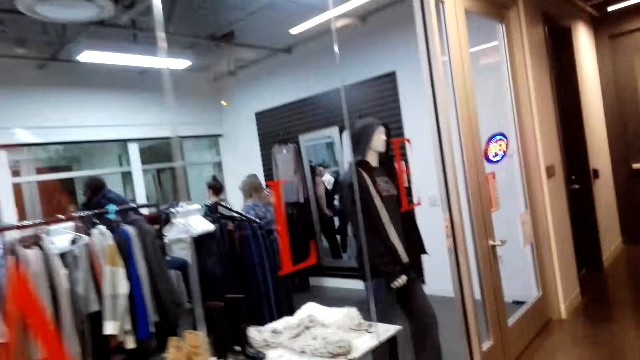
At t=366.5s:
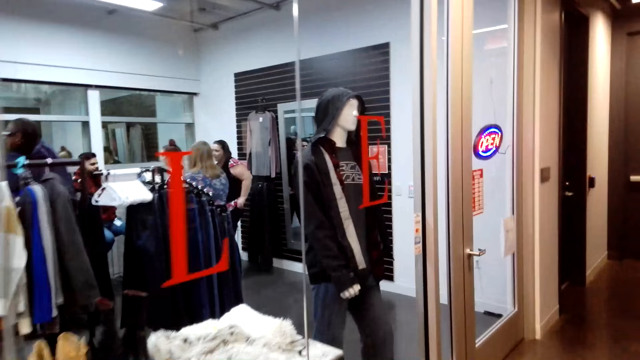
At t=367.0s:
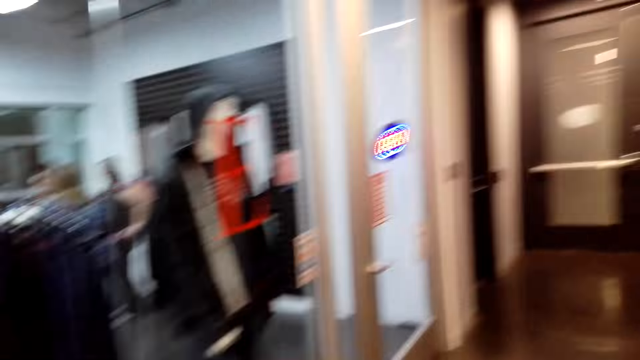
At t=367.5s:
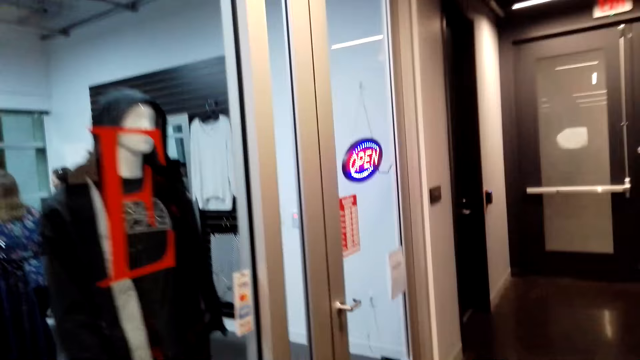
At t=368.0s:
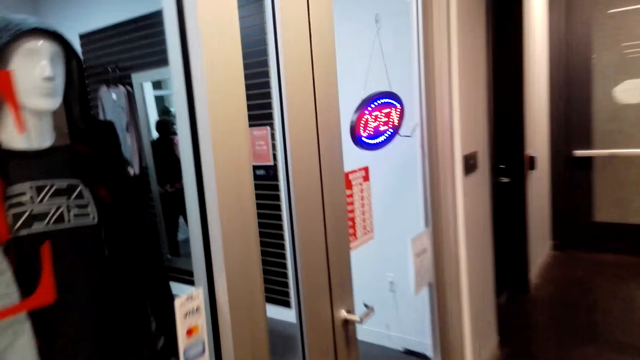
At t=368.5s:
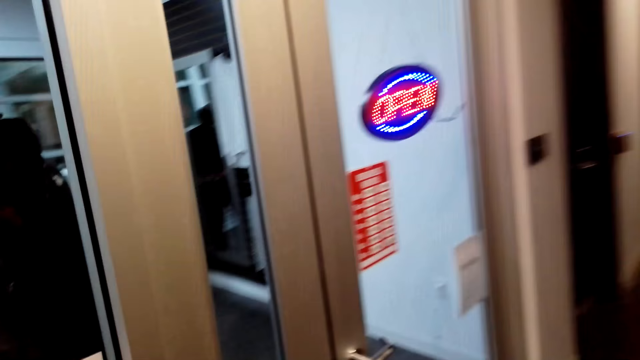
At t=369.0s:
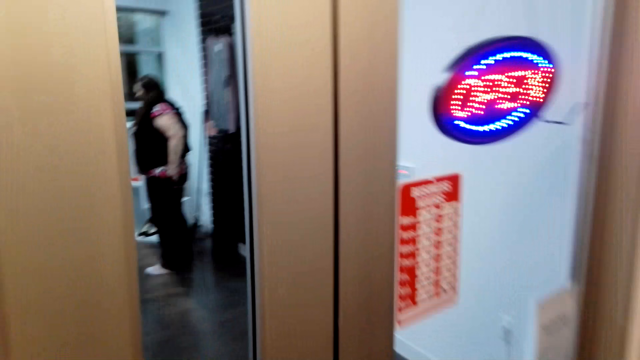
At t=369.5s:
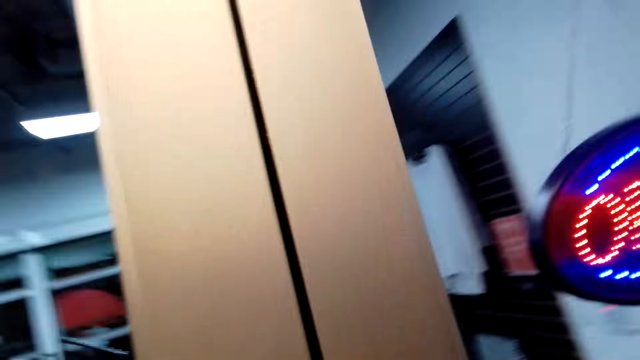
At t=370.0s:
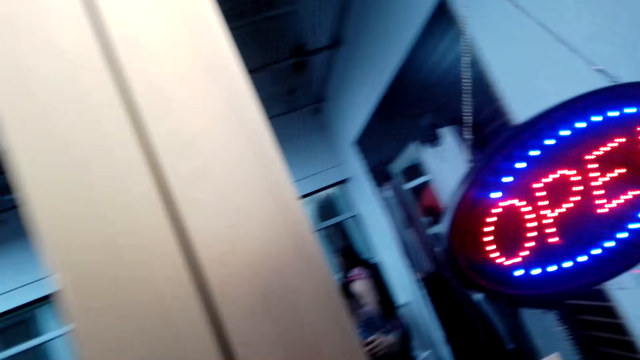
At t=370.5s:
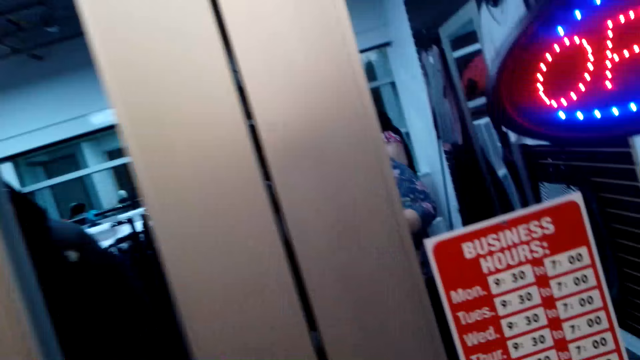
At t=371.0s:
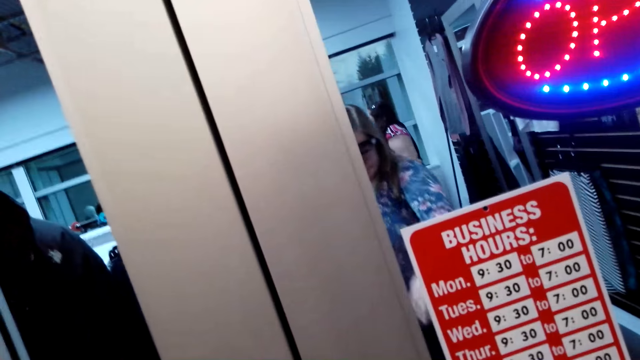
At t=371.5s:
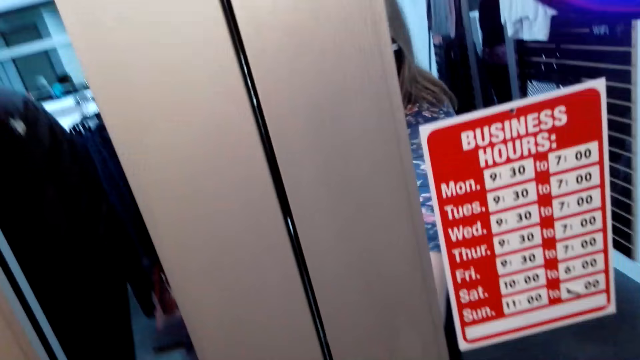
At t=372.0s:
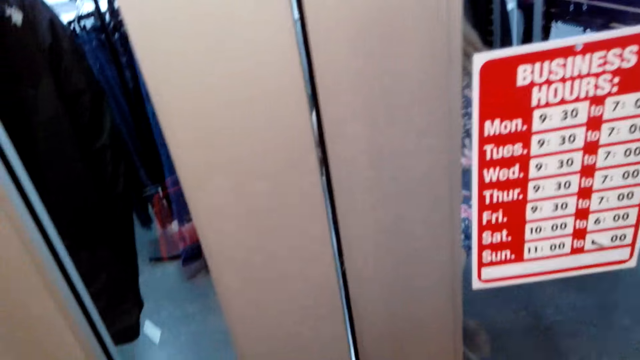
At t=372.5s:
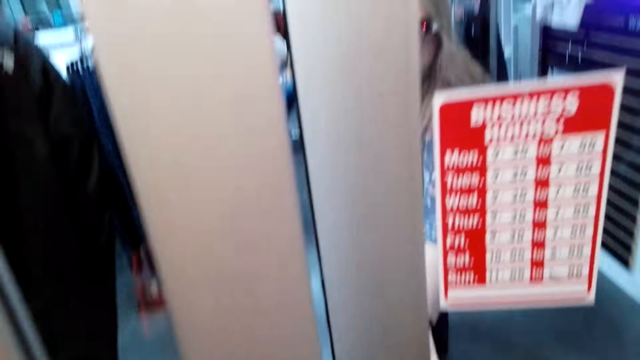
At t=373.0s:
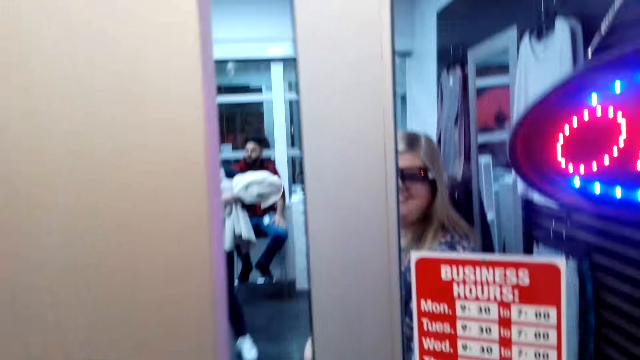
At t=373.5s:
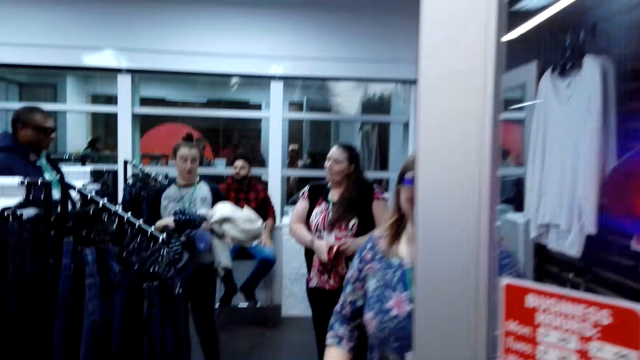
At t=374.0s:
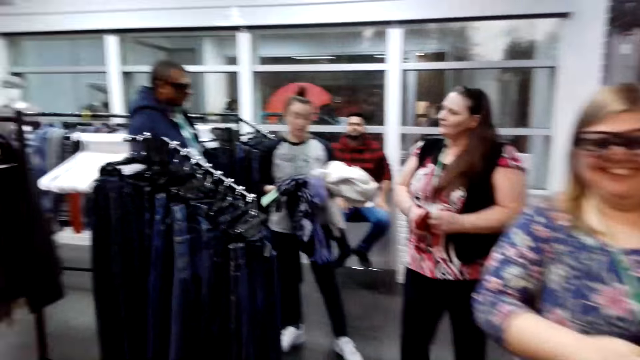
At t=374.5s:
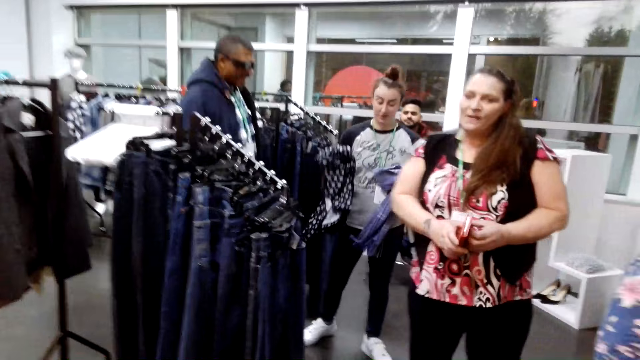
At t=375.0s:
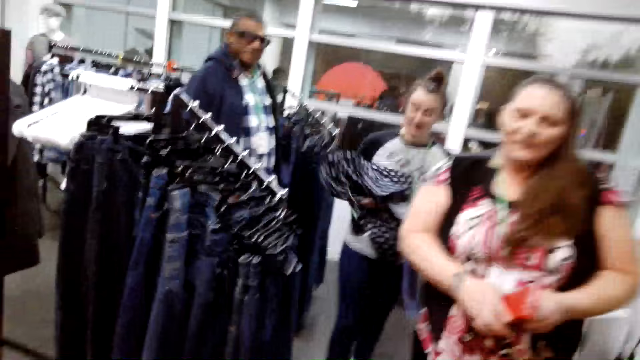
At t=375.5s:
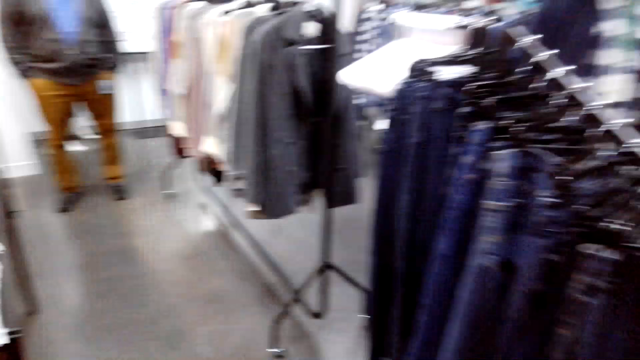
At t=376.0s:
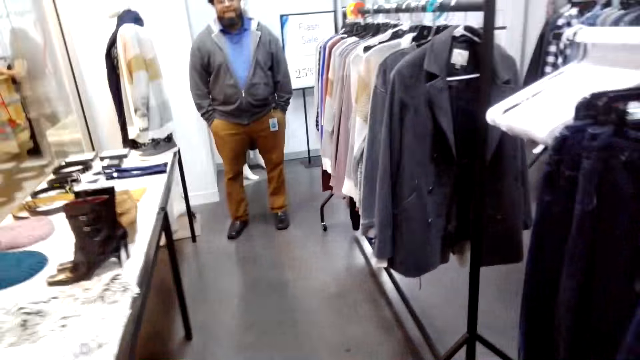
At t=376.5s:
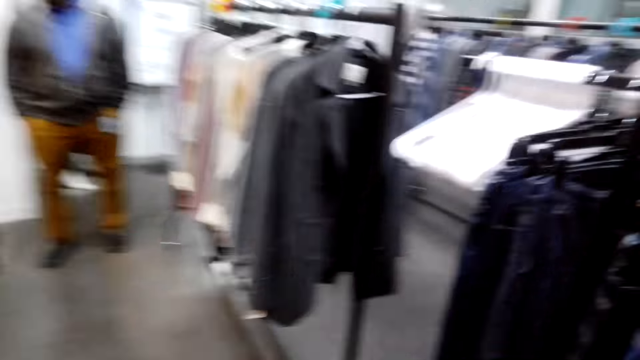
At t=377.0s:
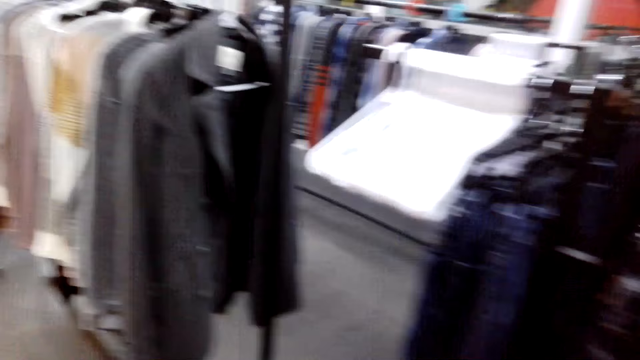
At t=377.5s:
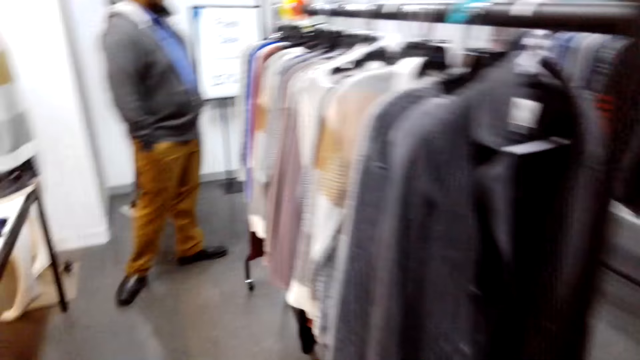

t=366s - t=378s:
The camera wearer stands in front of a door. A woman opens the door. The camera wearer enters a clothes room. They converse with the woman. They walk around in the room.

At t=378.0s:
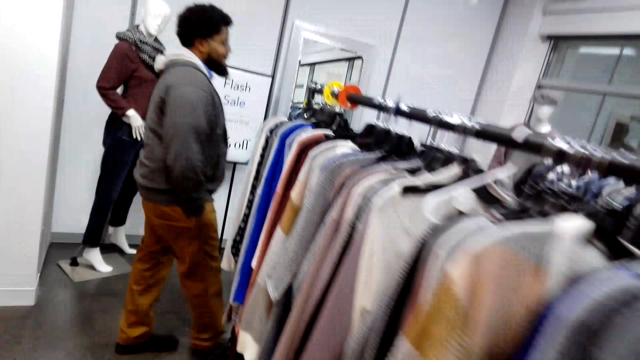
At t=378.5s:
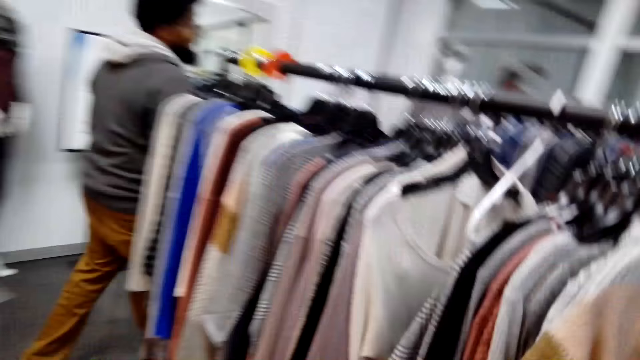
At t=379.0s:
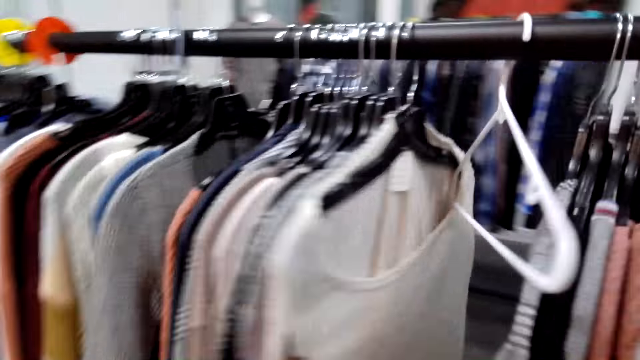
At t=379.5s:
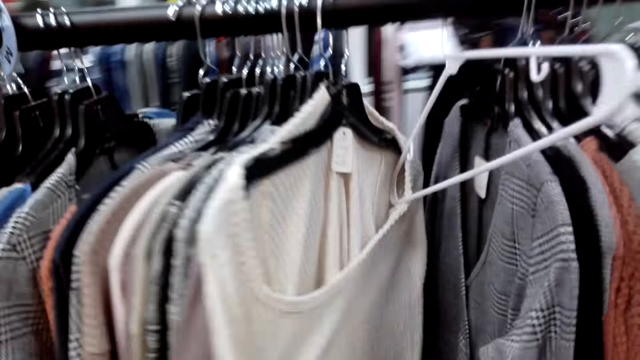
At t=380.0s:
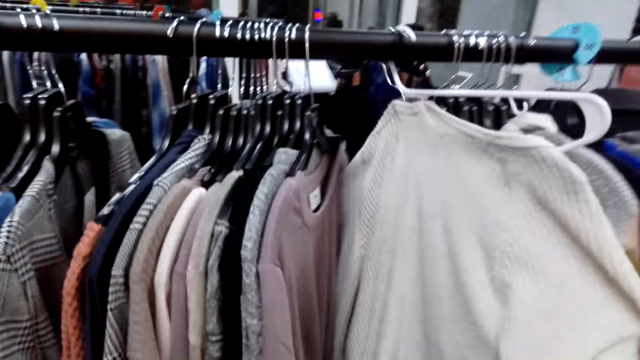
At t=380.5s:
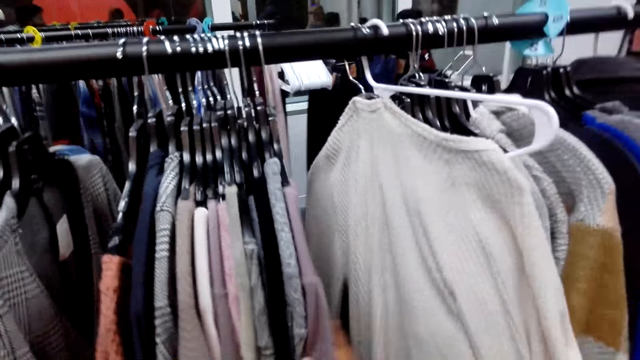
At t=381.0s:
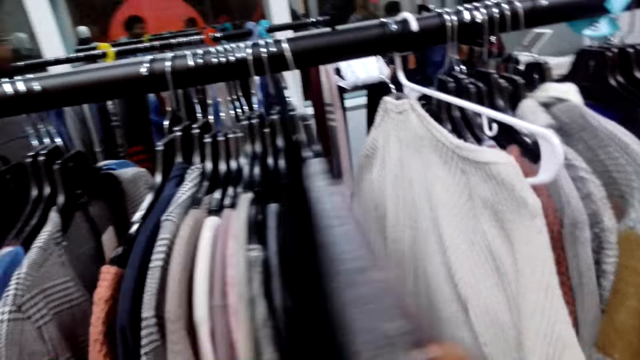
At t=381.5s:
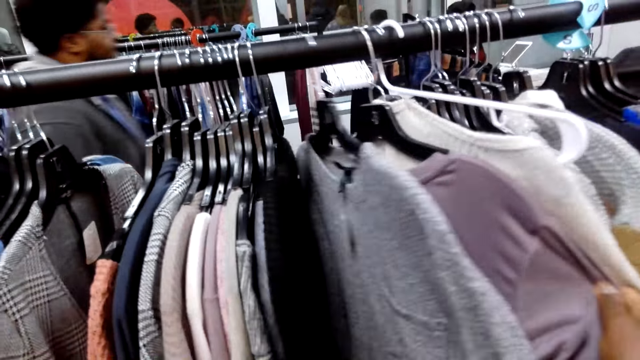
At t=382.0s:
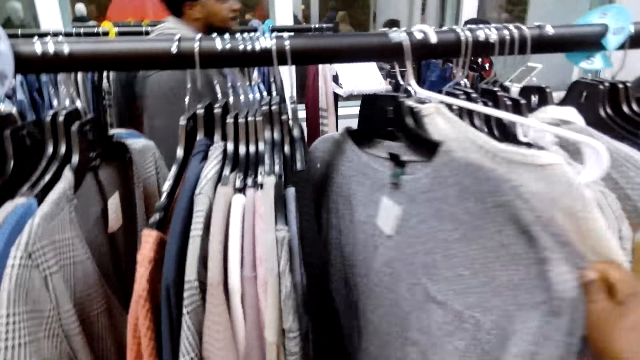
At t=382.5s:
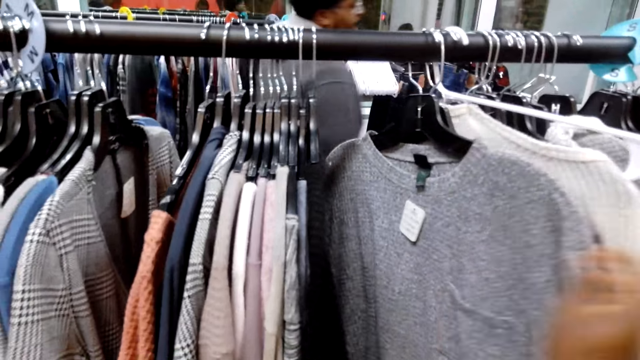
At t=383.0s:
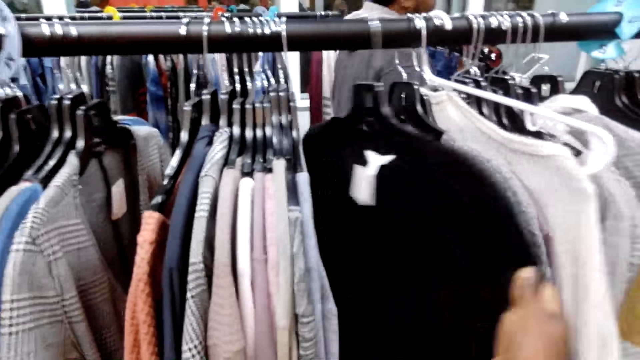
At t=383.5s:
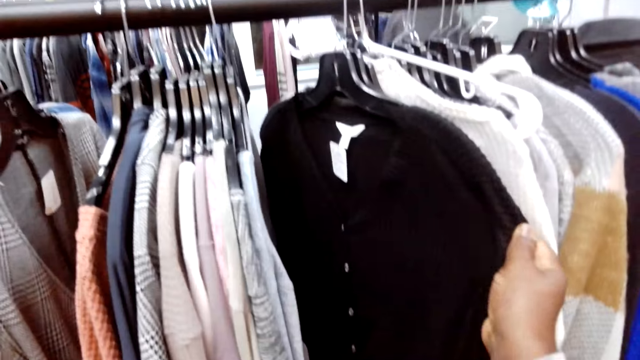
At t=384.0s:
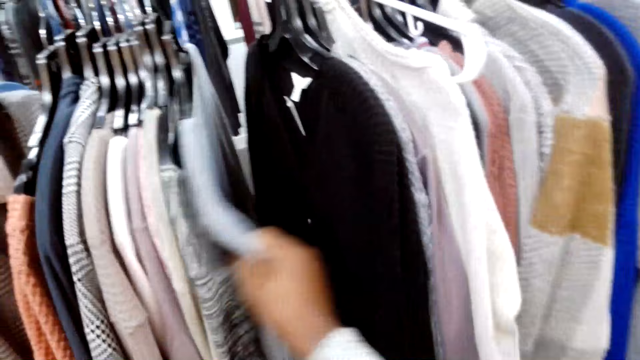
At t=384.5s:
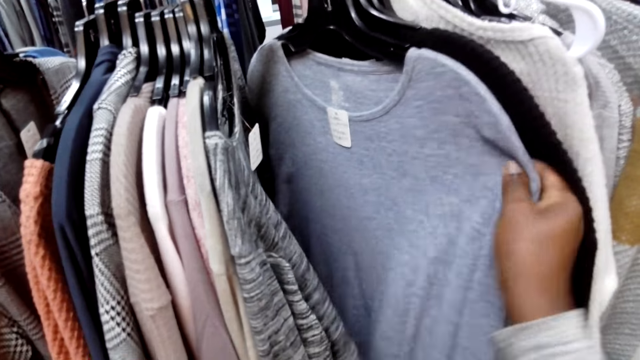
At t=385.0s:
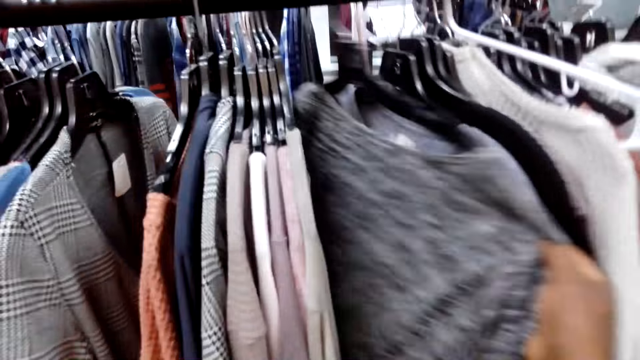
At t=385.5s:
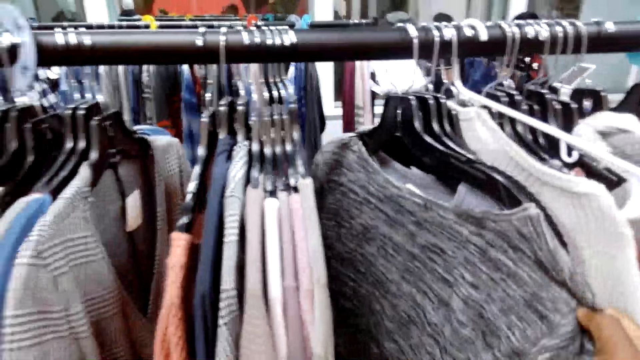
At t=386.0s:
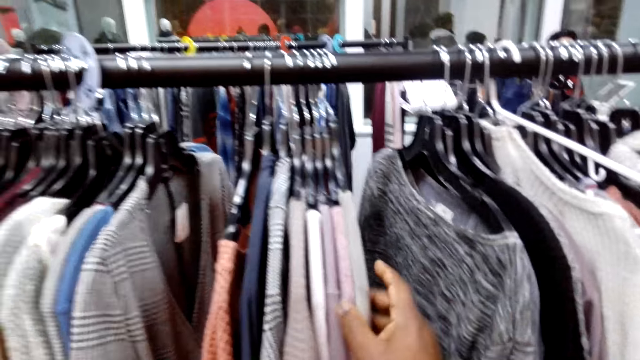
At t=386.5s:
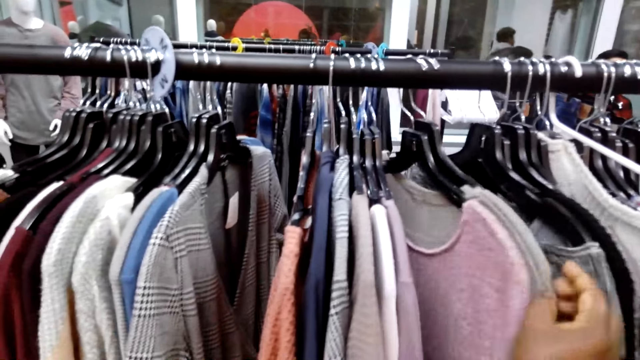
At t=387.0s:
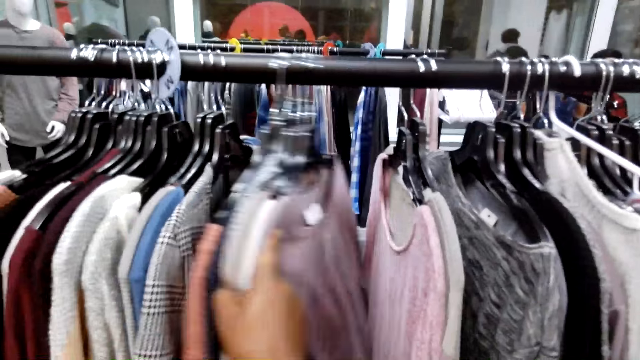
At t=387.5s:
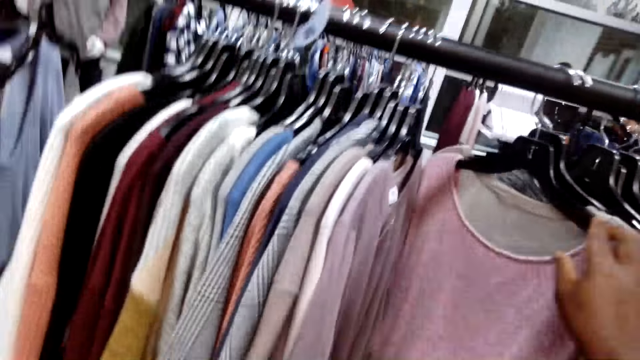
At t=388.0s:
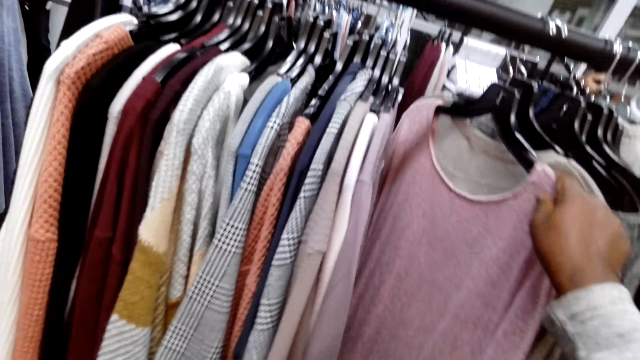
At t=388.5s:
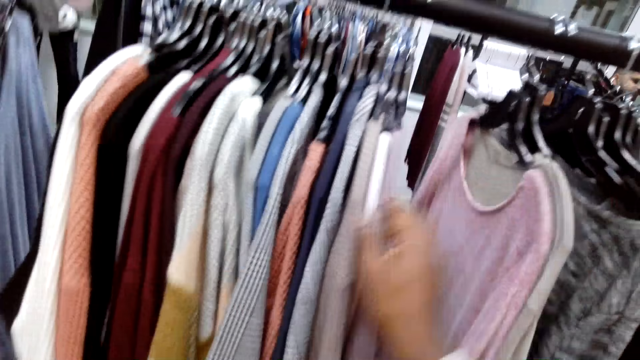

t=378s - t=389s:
The camera wearer searches in between hanged clothes.
